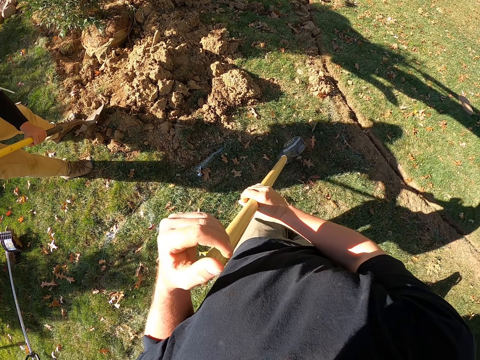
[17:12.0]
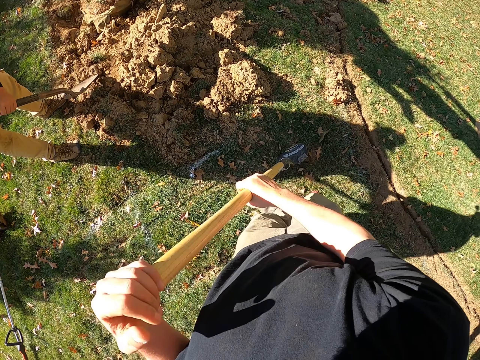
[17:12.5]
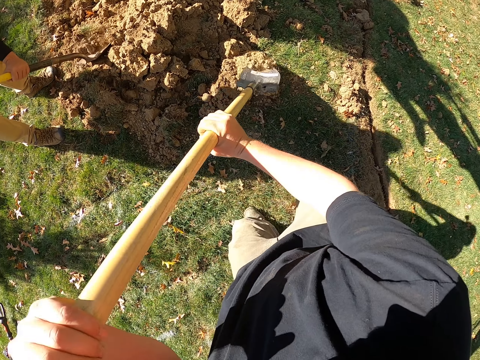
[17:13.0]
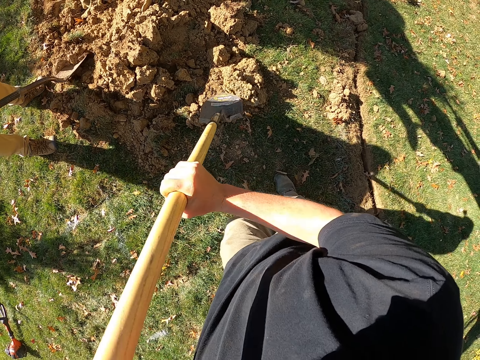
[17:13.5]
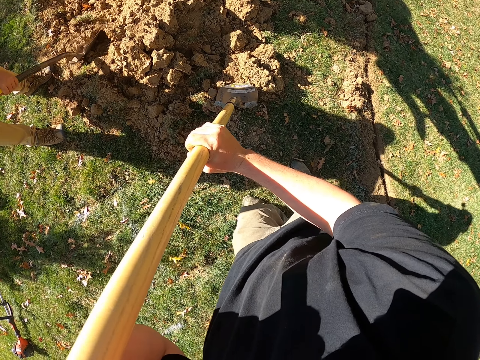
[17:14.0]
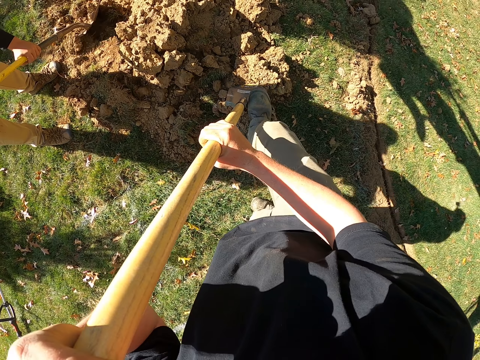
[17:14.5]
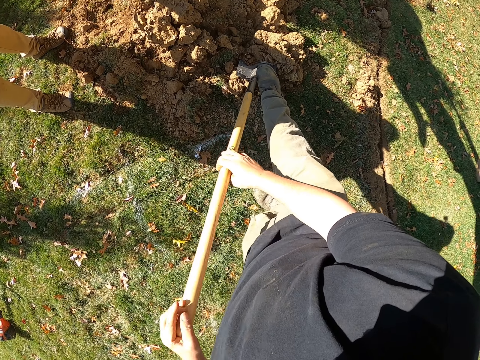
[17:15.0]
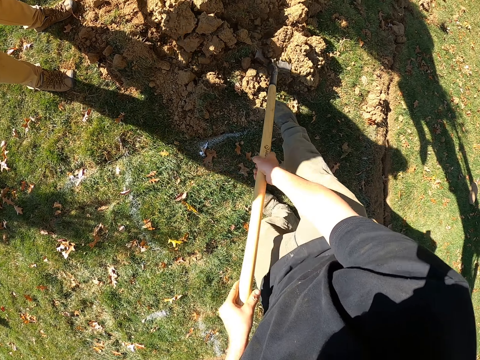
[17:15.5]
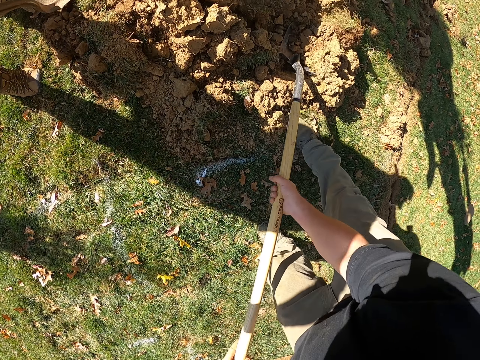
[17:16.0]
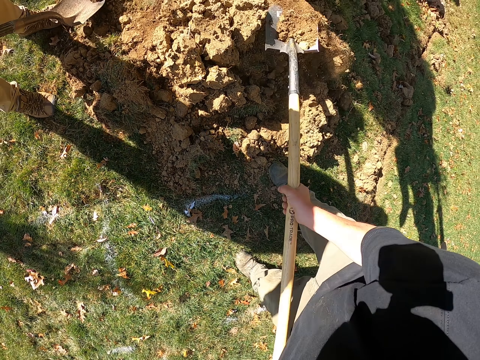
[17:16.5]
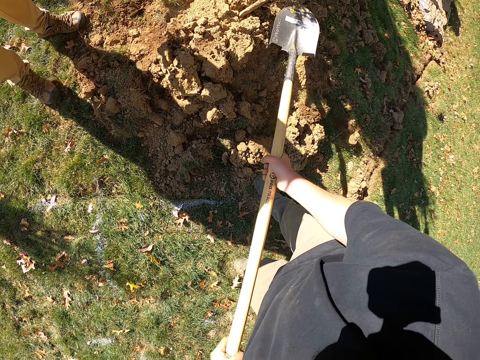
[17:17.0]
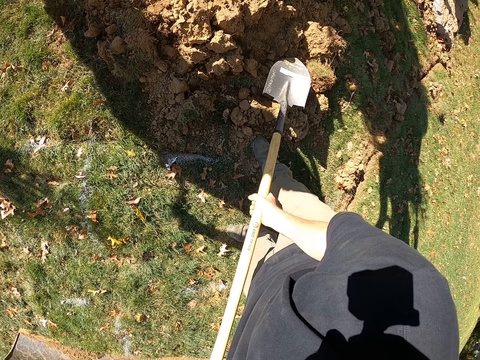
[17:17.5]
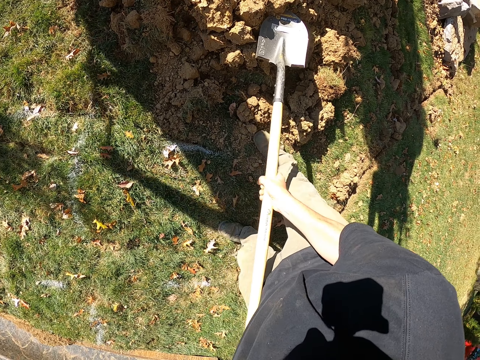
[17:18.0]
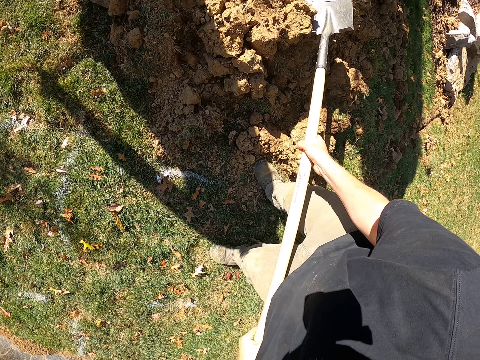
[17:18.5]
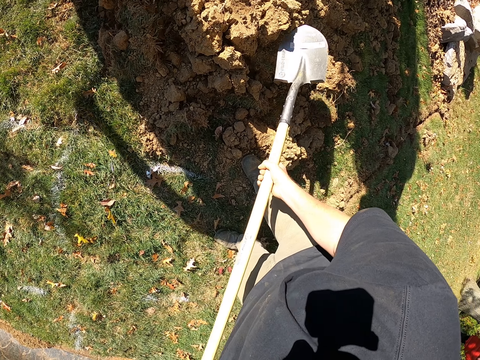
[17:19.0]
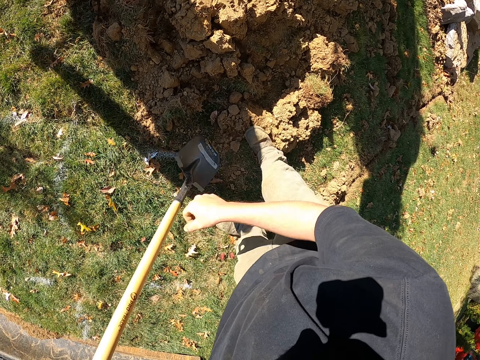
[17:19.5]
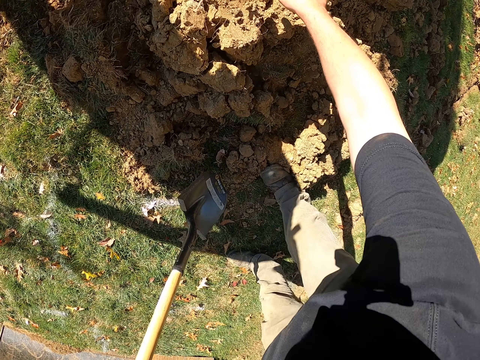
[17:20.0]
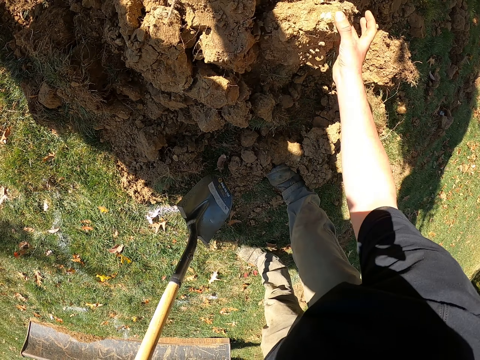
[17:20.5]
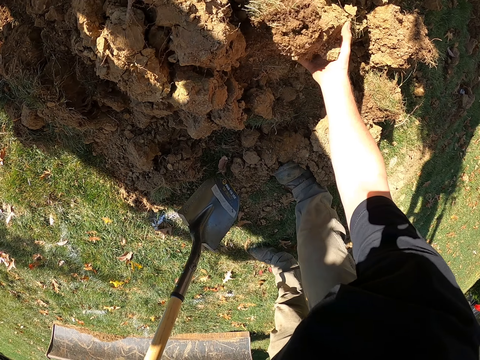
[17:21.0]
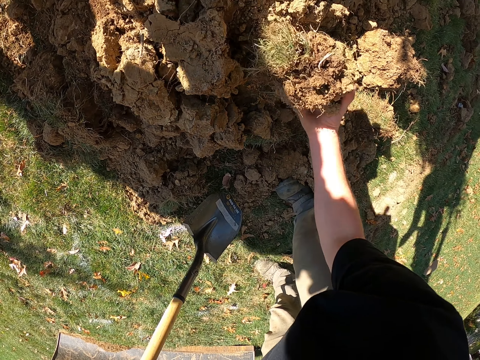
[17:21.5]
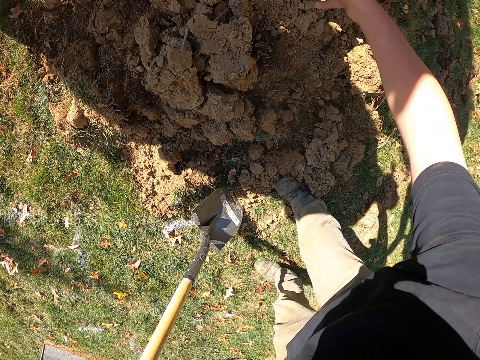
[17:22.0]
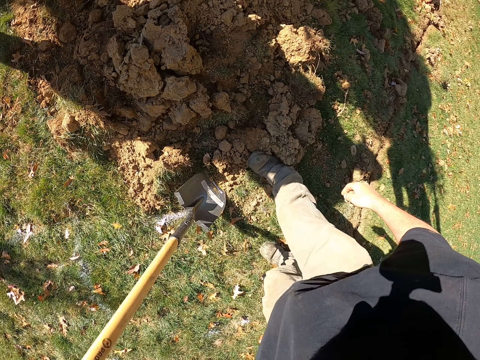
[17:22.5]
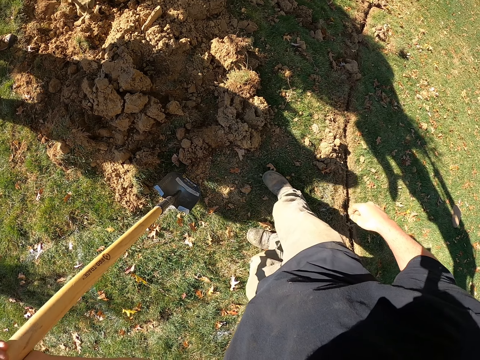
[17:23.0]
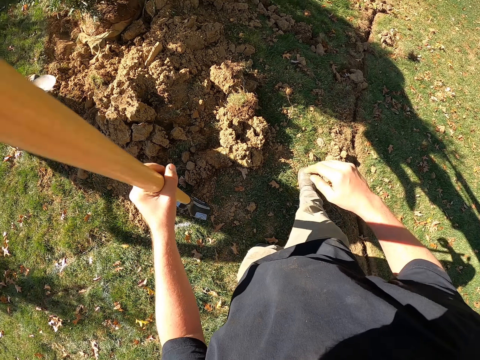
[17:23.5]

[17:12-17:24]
The camera wearer takes soil with a spade. They use the spade to crush the soil. They step on the spade. They throw the soil on the plant. They touch the soil with the right hand. They hold a solid like soil. They throw the soil.

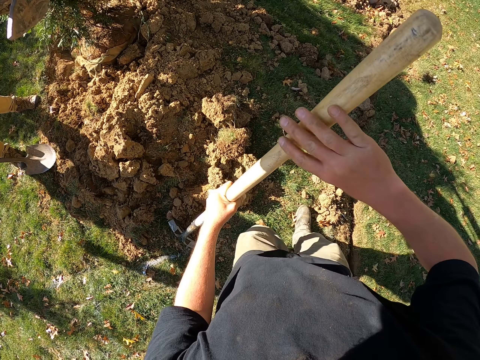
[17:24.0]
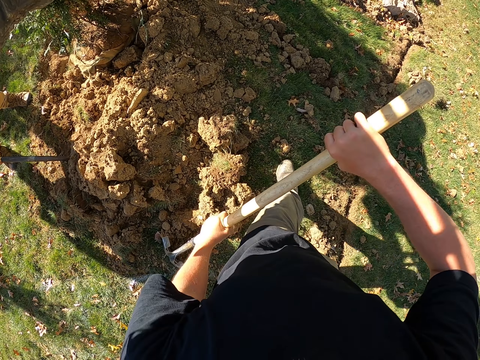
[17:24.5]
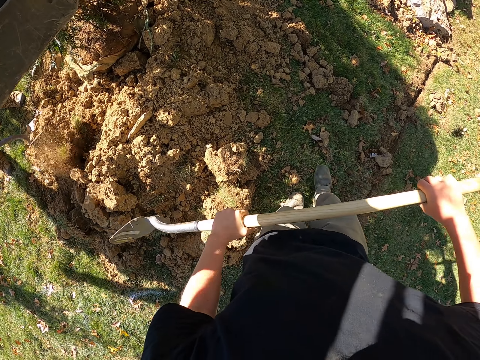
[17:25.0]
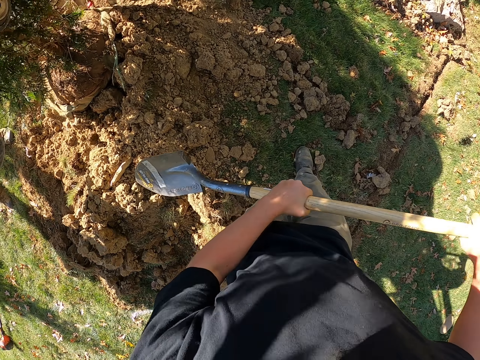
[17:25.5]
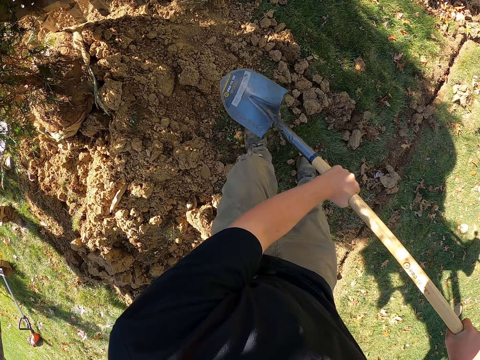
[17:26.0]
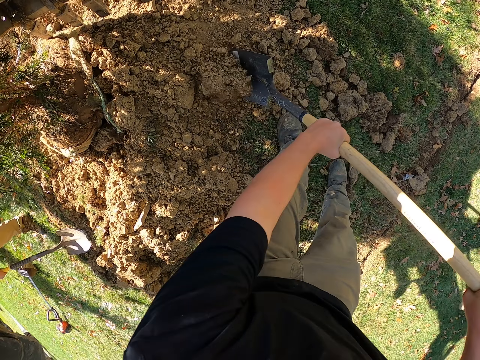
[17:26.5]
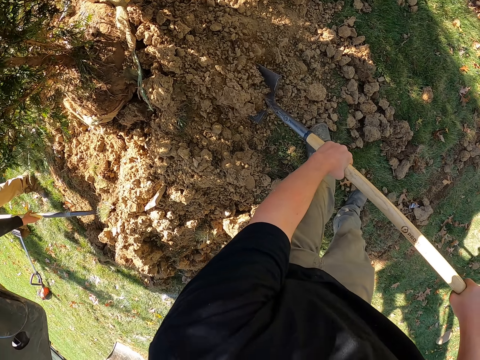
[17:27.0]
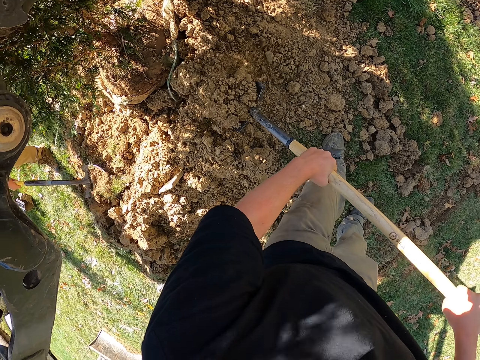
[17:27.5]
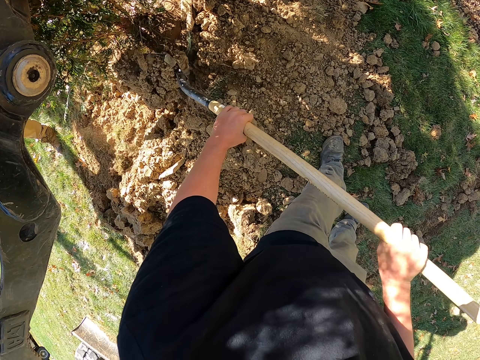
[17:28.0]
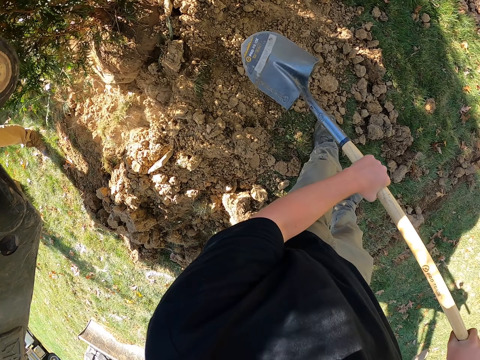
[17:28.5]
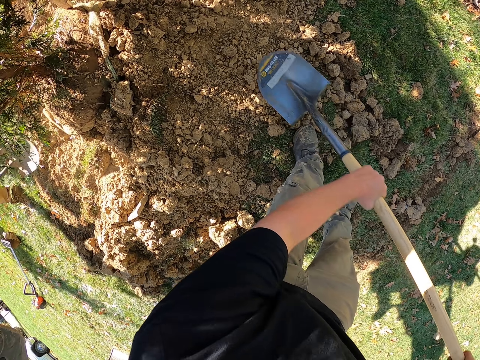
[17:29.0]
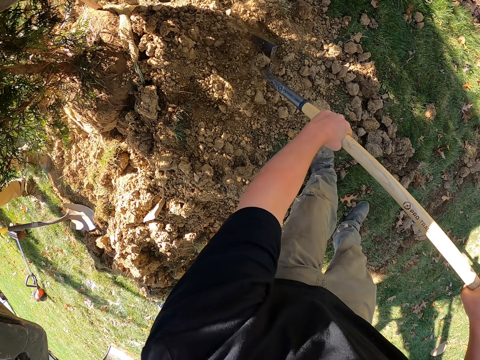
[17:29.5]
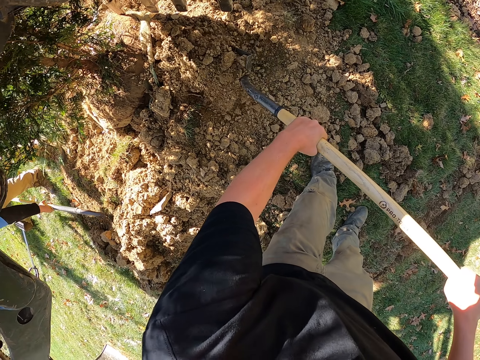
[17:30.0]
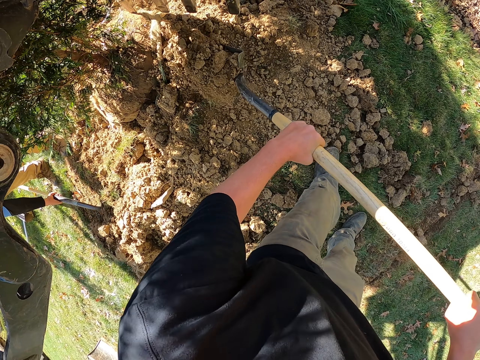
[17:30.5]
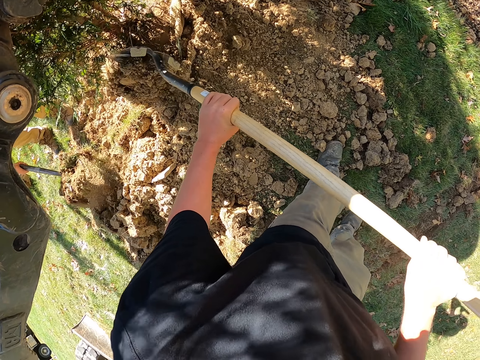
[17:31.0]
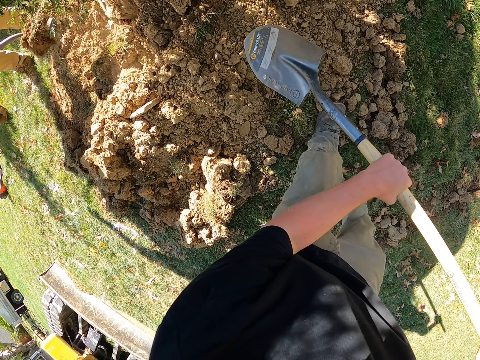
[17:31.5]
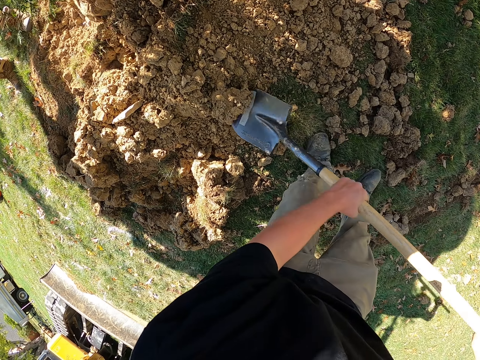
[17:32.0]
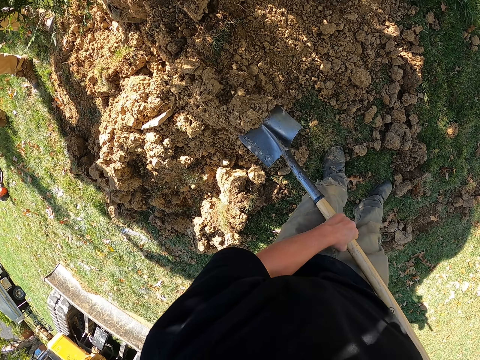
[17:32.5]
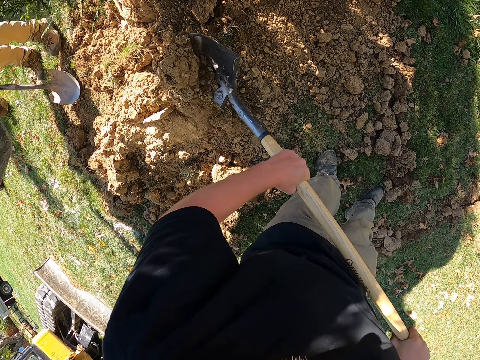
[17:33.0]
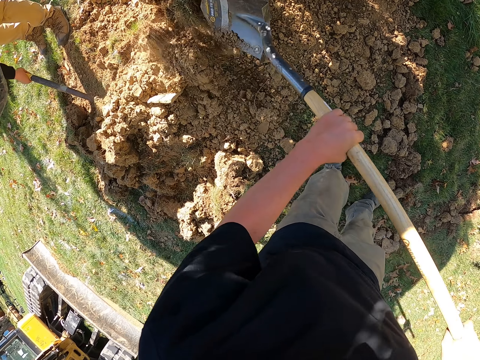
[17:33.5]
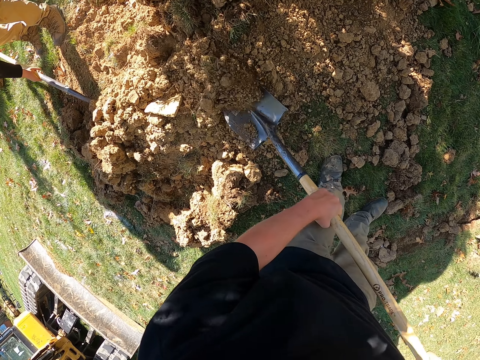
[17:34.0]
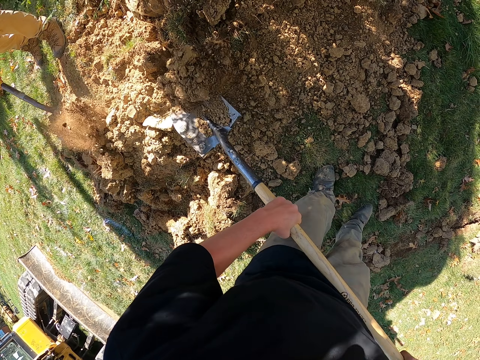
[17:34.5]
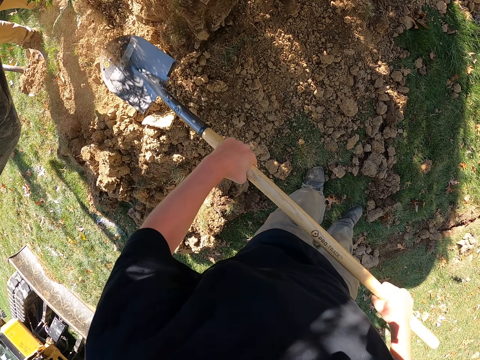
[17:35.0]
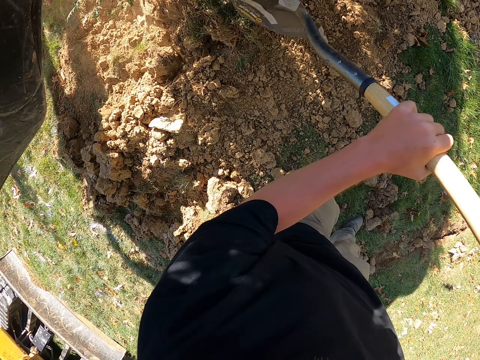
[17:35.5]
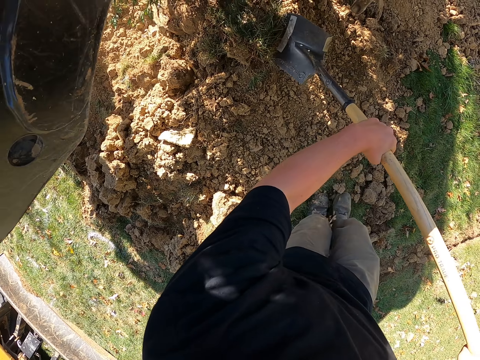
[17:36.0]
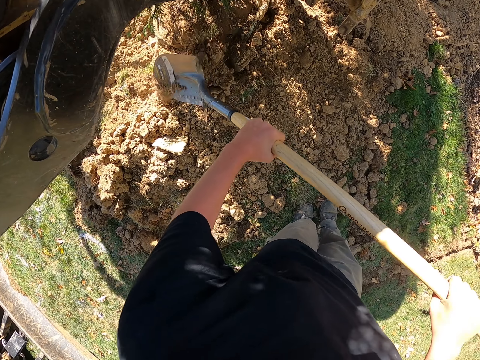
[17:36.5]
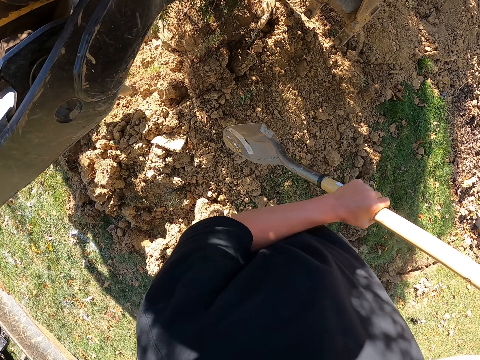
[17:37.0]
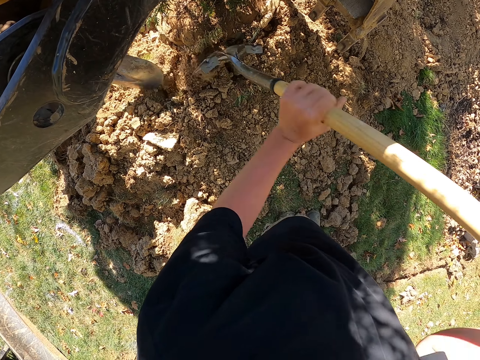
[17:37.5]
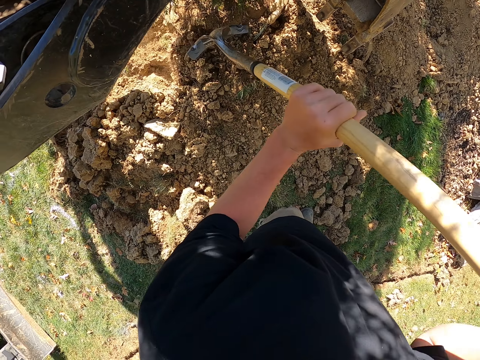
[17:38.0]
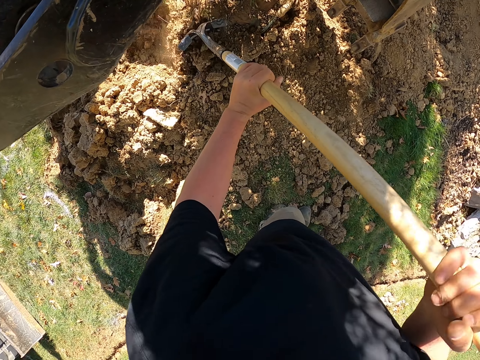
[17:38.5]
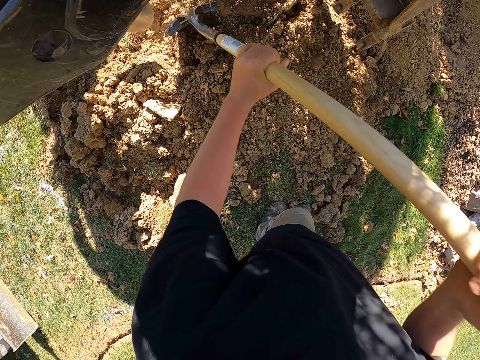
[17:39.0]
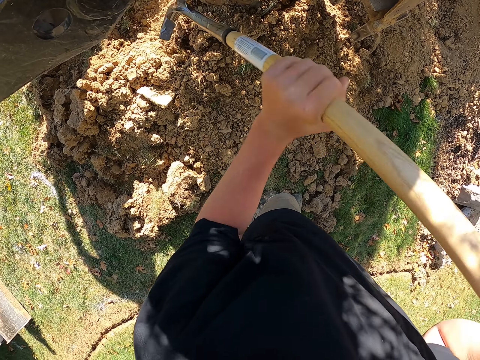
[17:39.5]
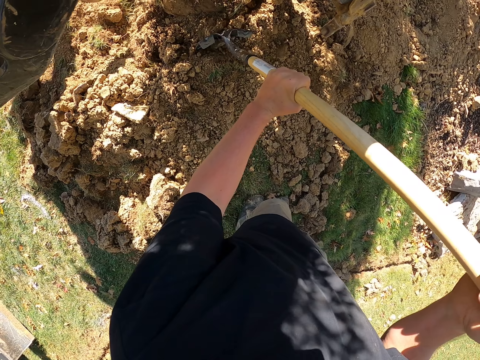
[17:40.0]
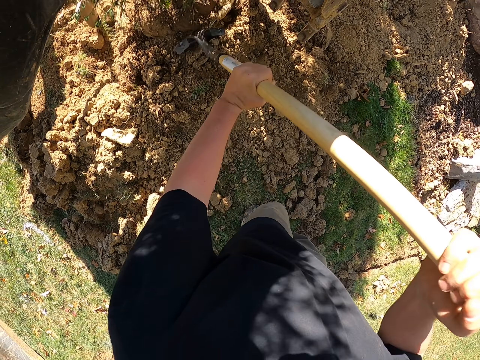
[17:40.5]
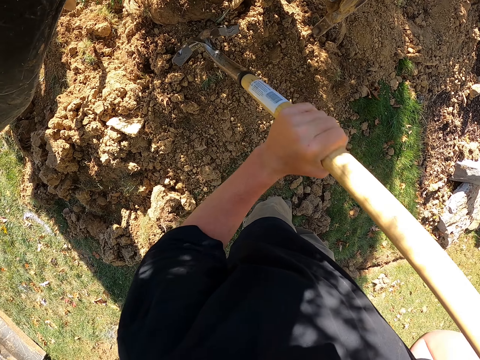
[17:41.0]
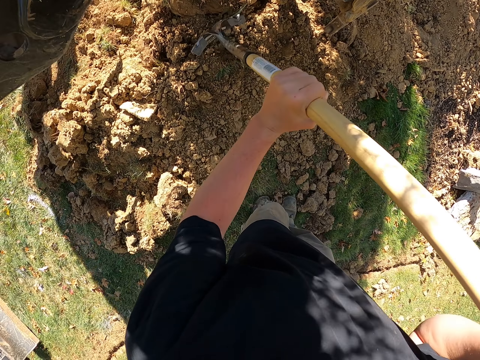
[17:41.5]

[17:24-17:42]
The camera wearer holds the spade. They take soil with the spade. They throw the soil on the plant. They take soil with the spade. They throw the soil on the plant. They move soil with the spade. They pick the soil. They throw the soil. They hit the spade on the soil.
